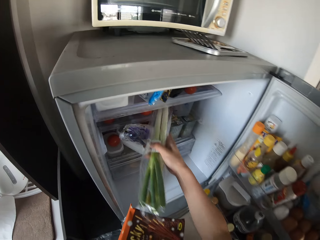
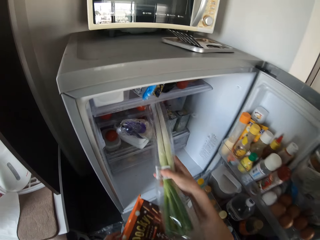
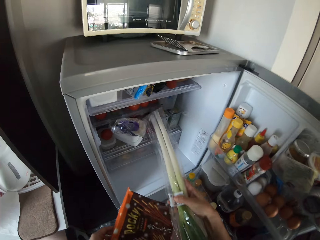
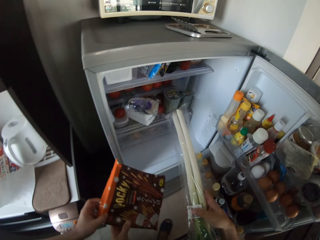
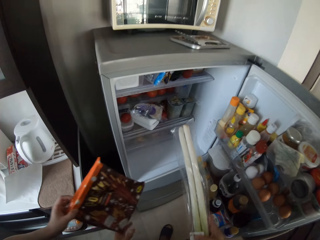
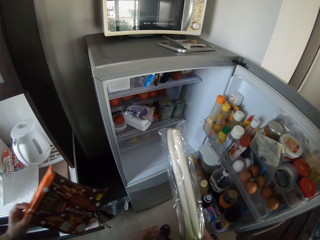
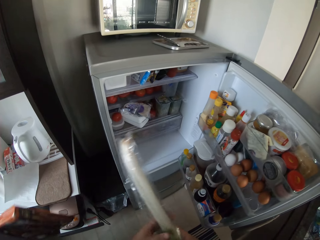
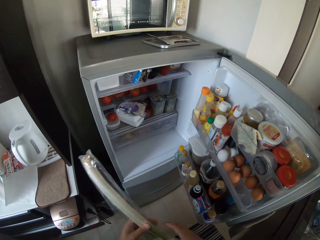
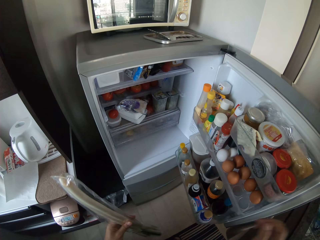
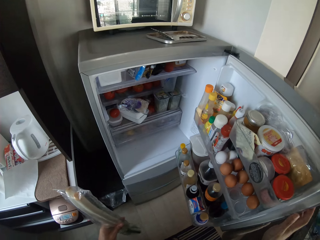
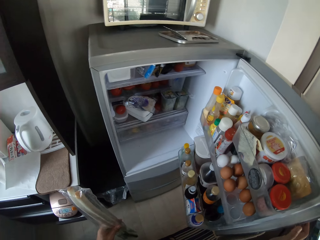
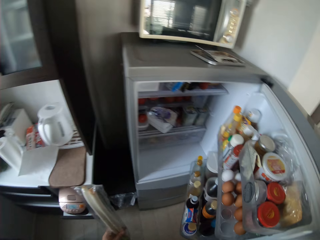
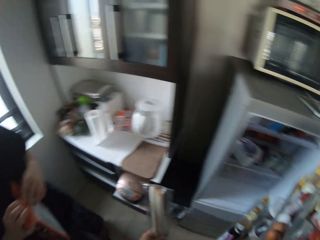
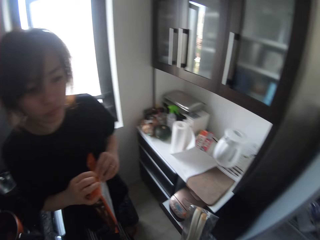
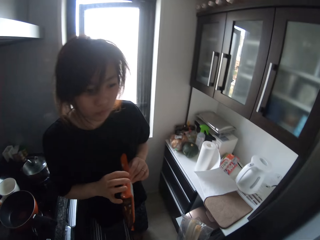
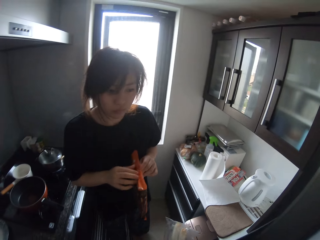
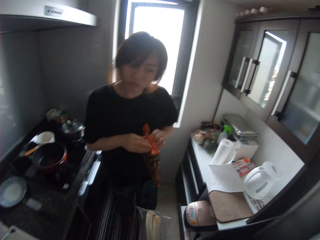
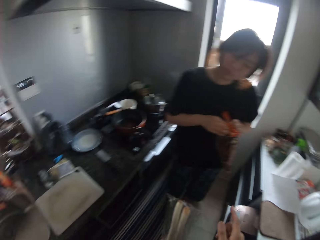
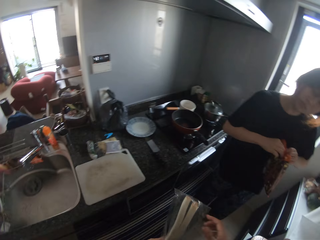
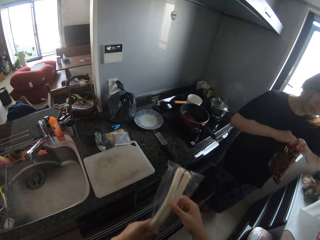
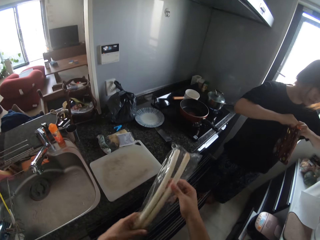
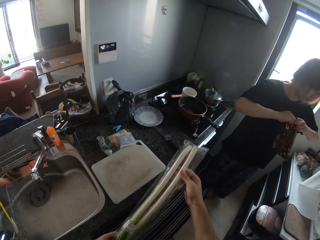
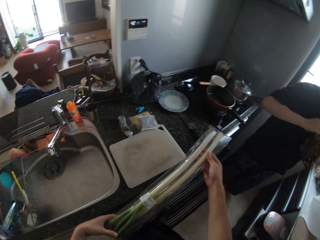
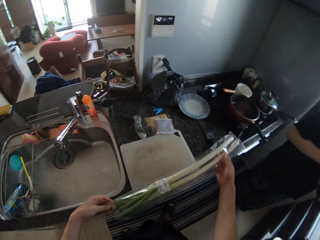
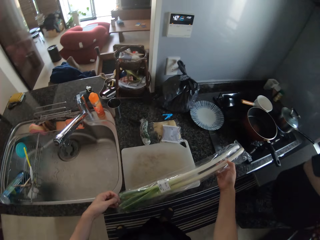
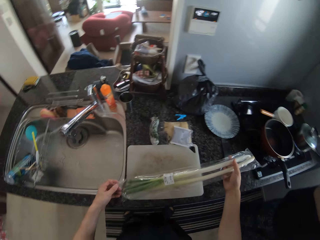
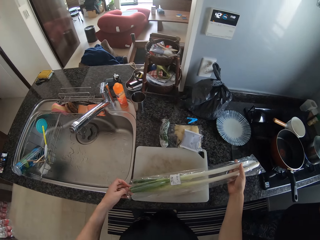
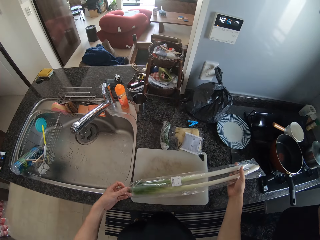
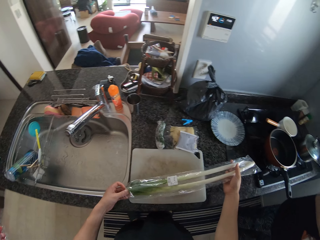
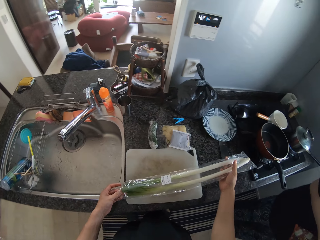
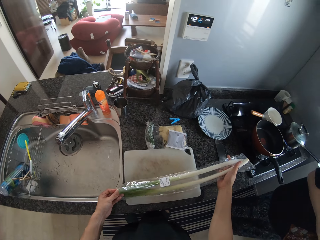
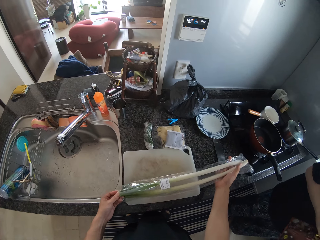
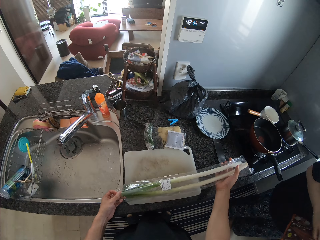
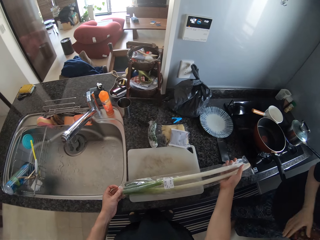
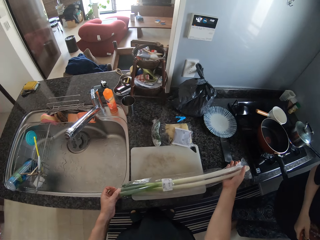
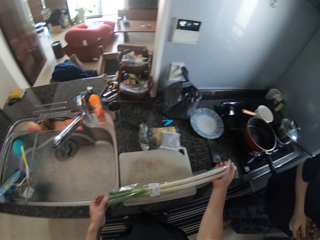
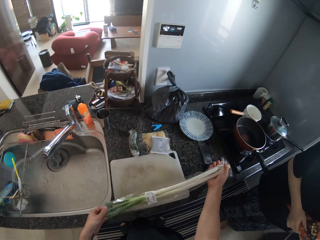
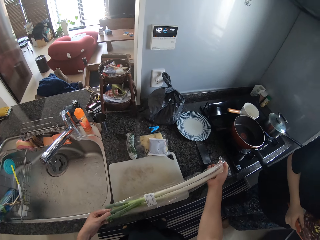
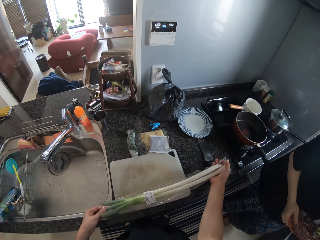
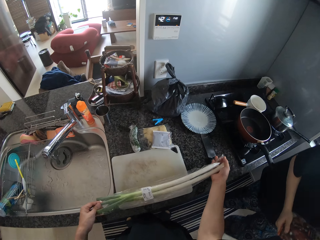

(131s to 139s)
The camera wearer gives the packet to a person as he removes the onion. They close the fridge. The person opens the paper bag. The camera wearer unpacks the onions. They drop the spinach on the counter.

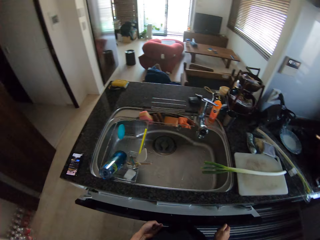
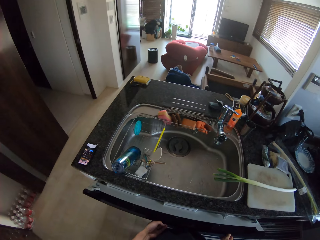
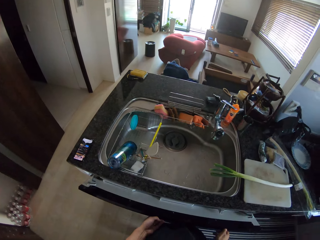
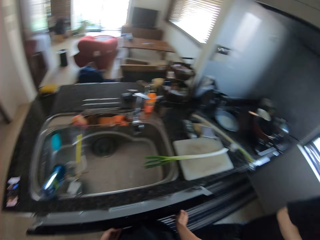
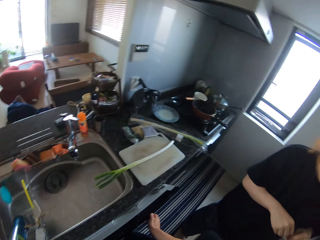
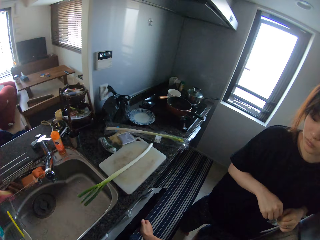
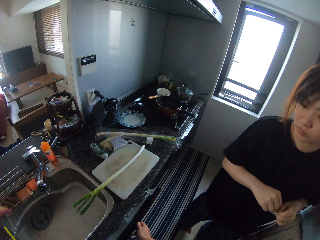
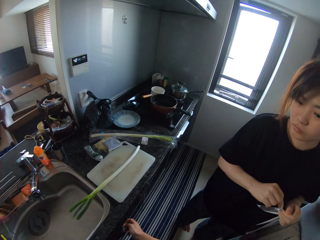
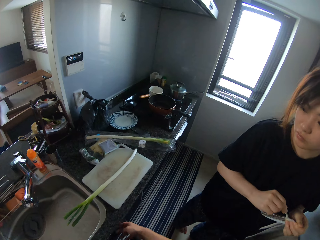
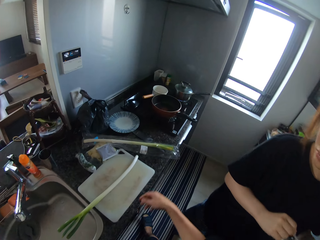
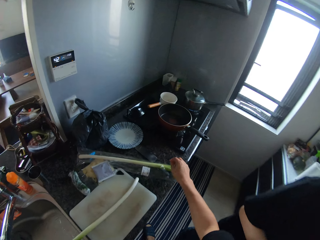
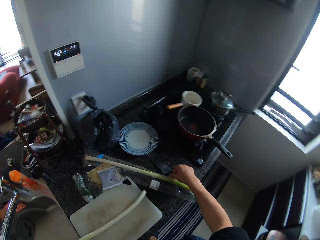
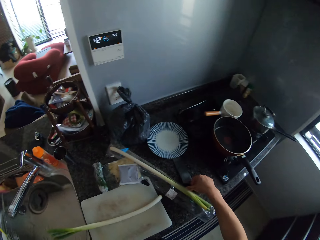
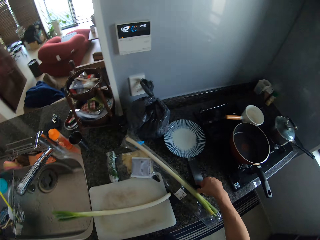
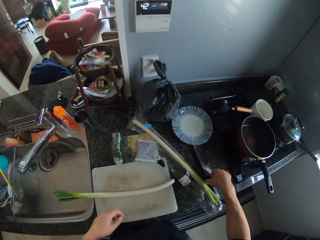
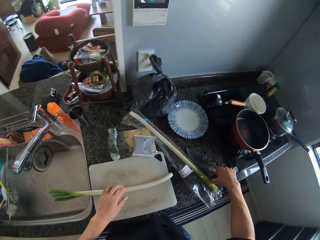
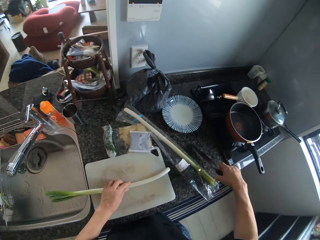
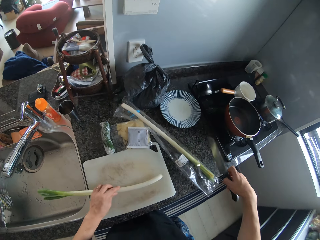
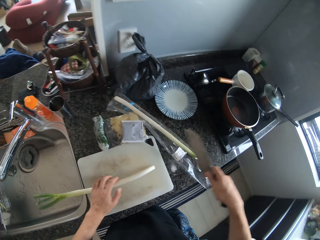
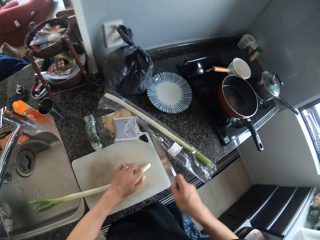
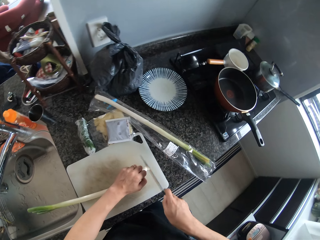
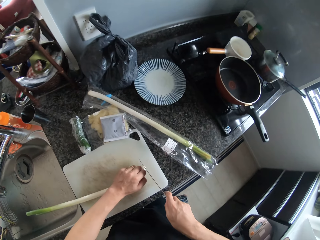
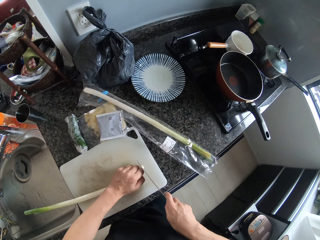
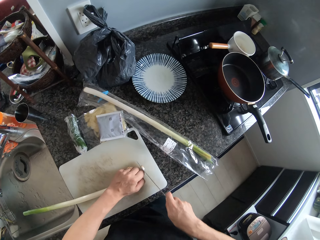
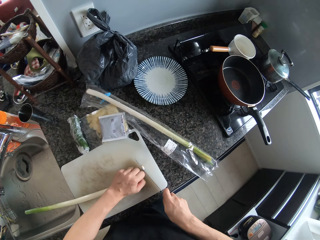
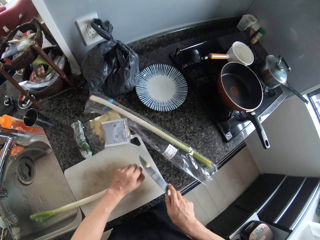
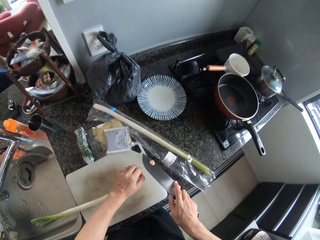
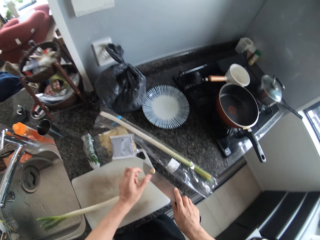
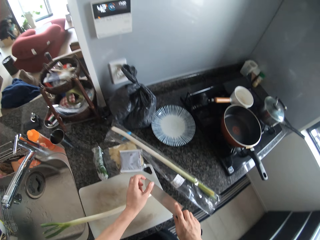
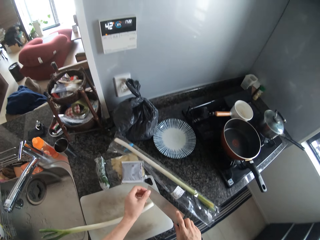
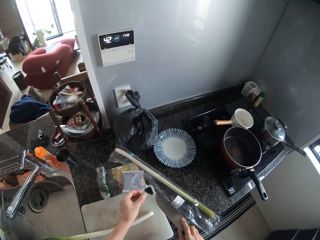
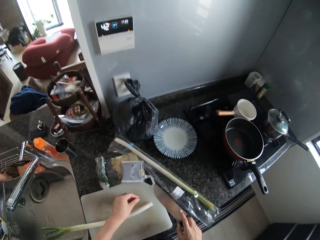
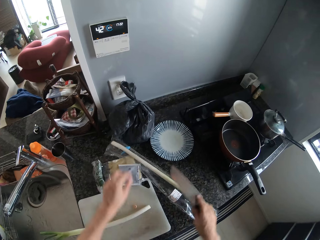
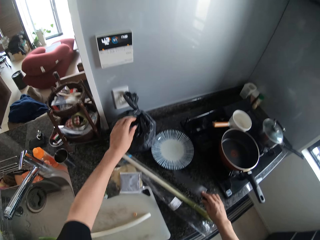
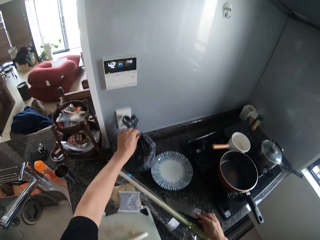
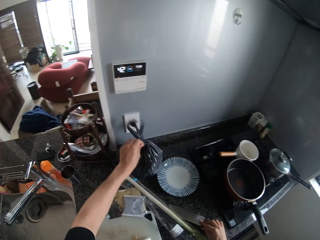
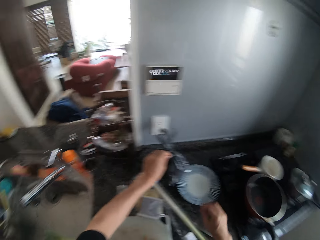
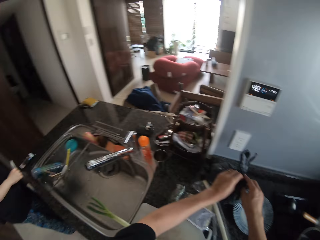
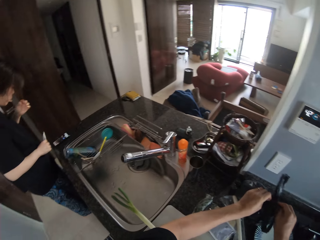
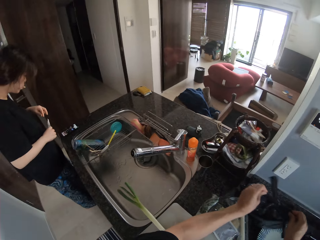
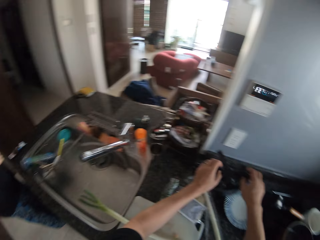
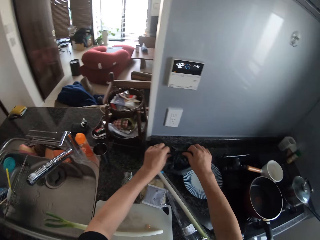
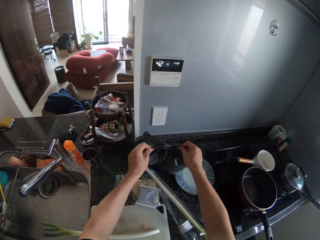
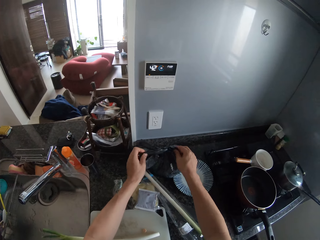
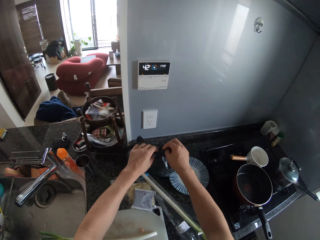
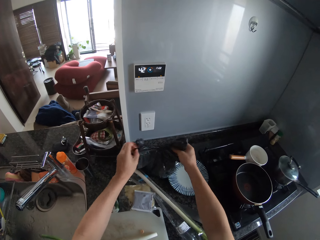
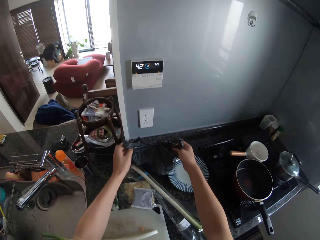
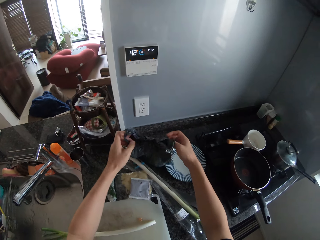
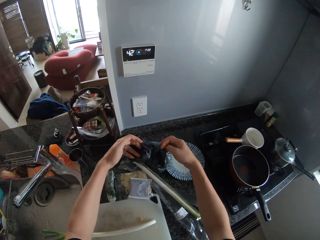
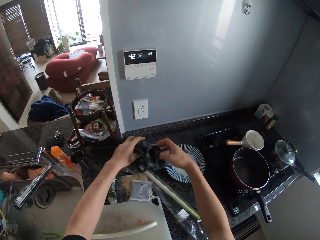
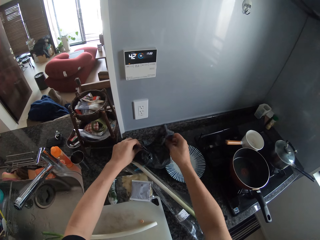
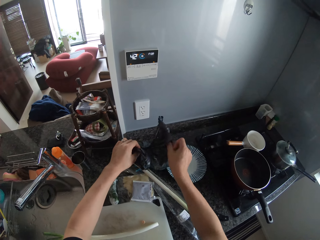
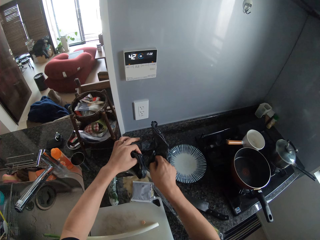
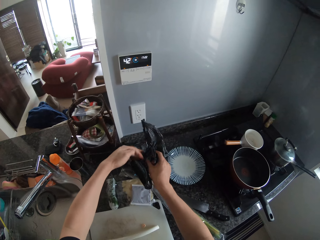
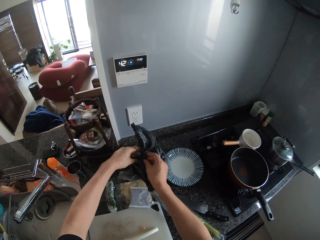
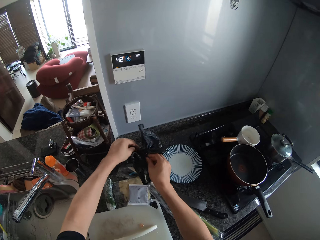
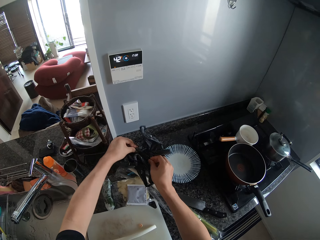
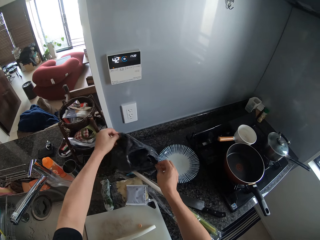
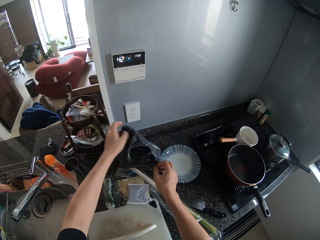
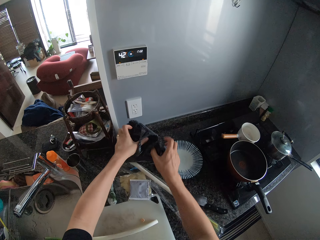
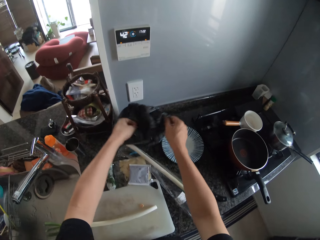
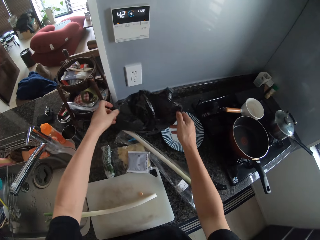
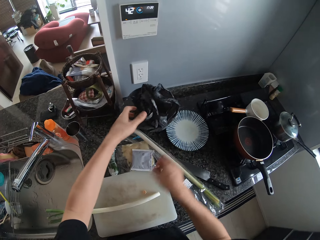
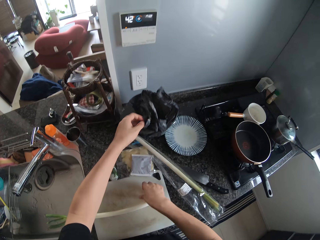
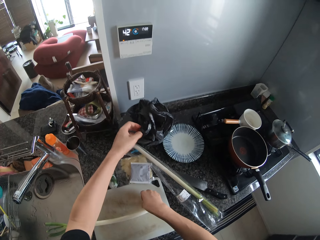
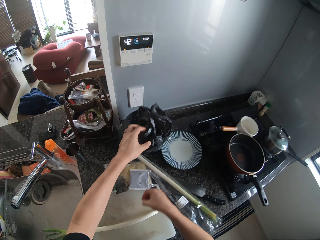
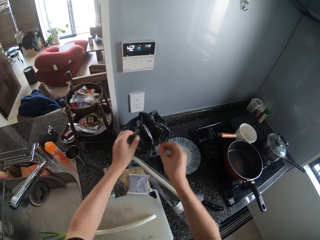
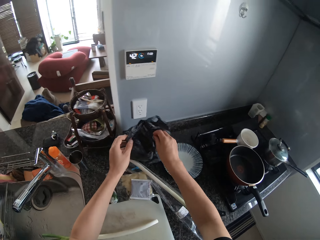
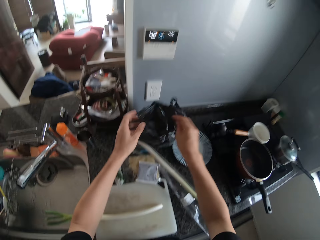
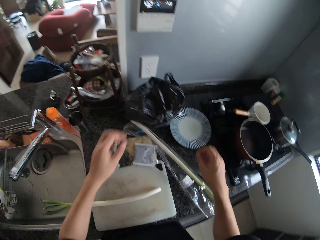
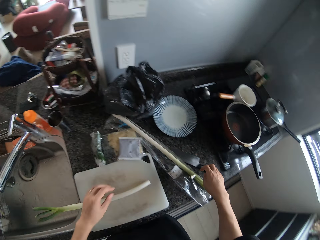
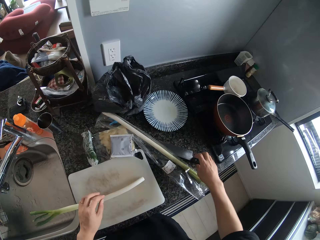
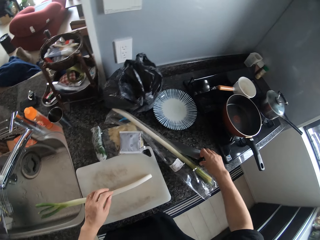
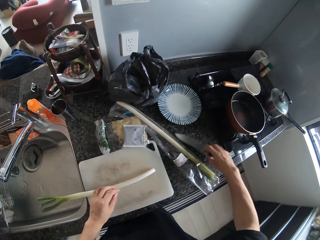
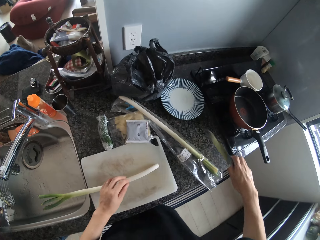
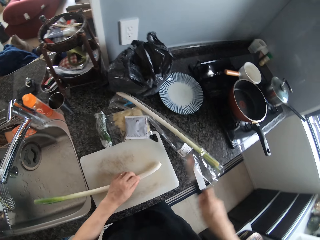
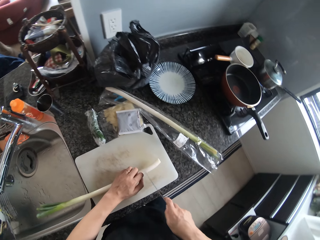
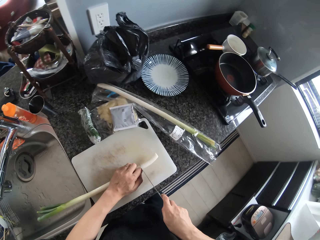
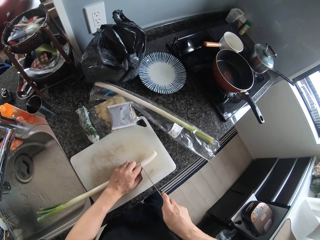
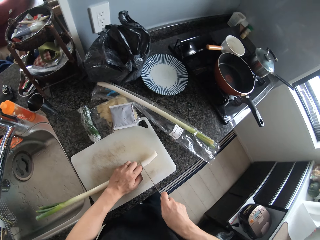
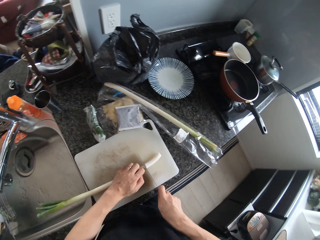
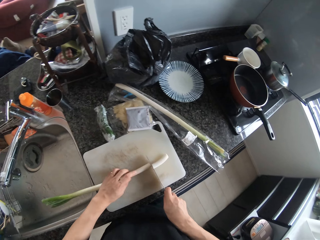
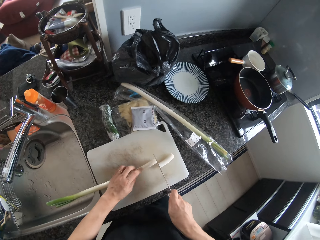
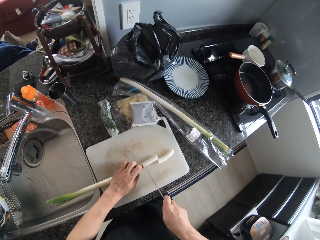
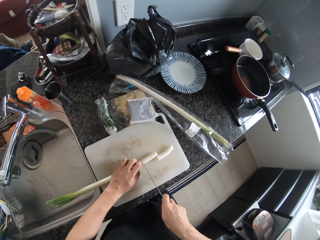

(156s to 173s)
The camera wearer closes the drawer. A person opens a packet. The camera wearer picks up a knife on the table. They cut the onion or spinach. They remove the piece of onion from the knife. They put the piece of onion down. They drop the knife. They untie a polythene bag or paper bag. The person carries a small knife. The camera wearer puts the piece of onion in the paper bag. They pick up the knife. They cut the onion.
